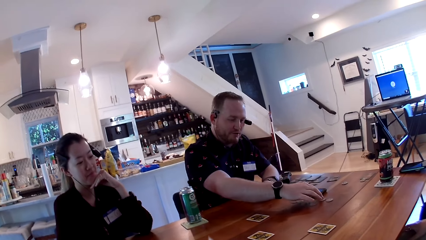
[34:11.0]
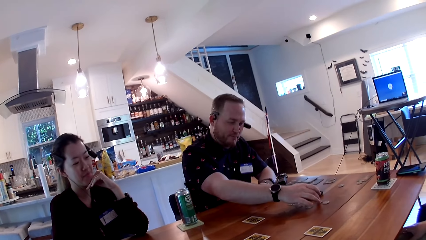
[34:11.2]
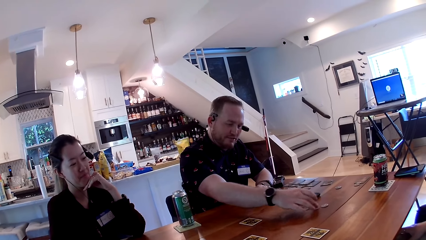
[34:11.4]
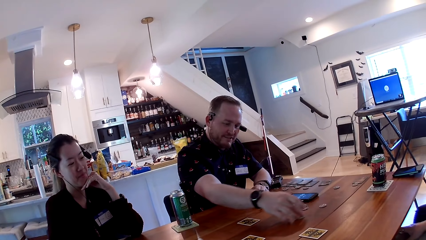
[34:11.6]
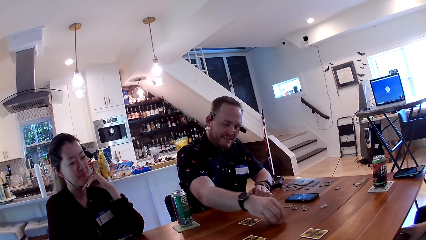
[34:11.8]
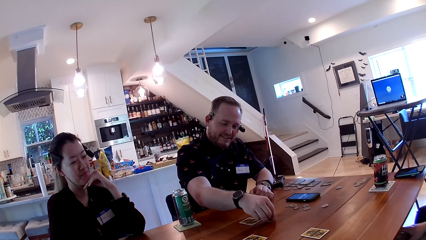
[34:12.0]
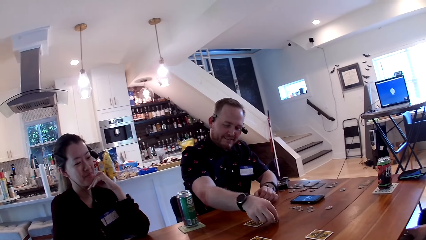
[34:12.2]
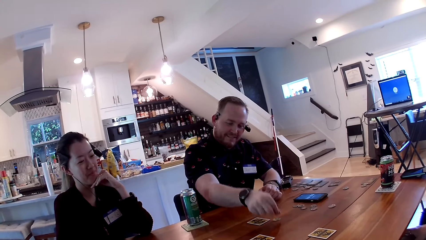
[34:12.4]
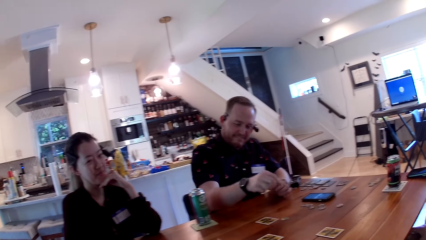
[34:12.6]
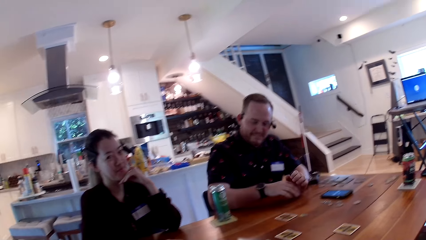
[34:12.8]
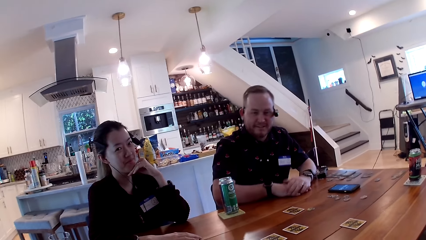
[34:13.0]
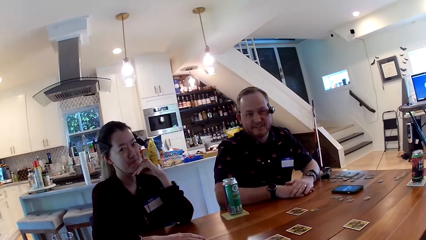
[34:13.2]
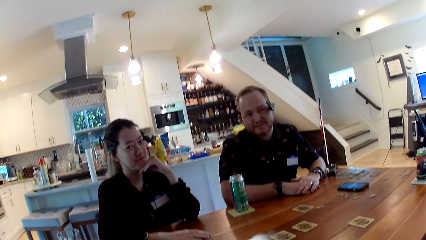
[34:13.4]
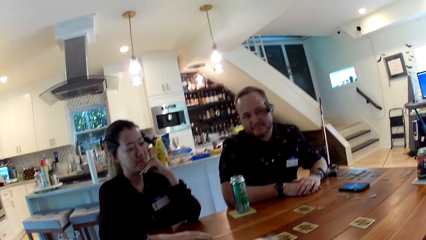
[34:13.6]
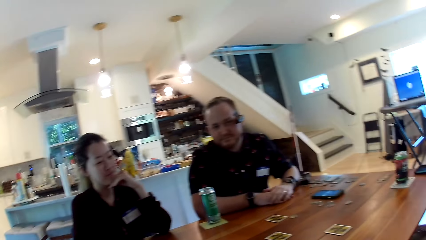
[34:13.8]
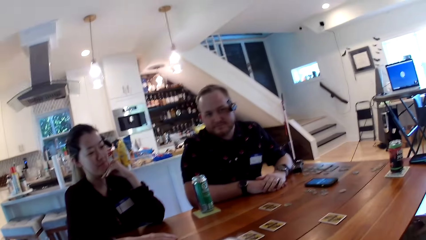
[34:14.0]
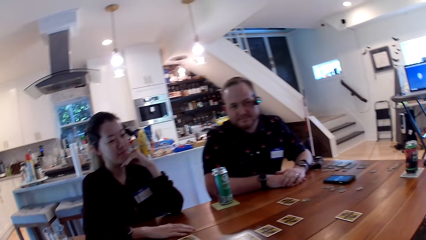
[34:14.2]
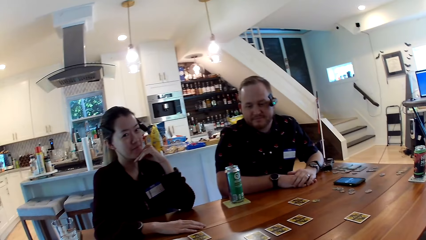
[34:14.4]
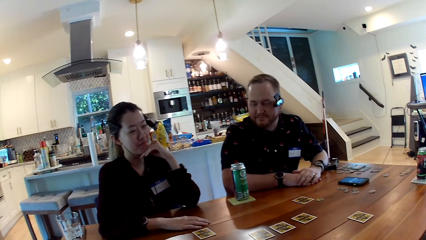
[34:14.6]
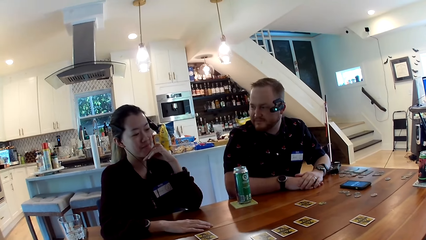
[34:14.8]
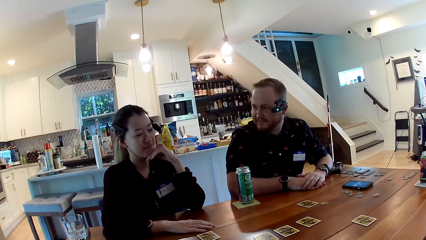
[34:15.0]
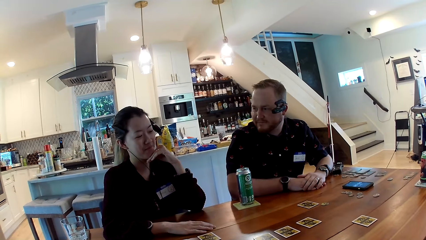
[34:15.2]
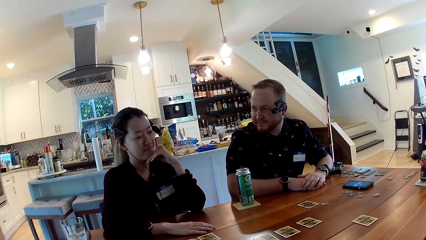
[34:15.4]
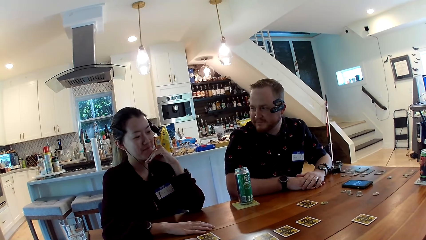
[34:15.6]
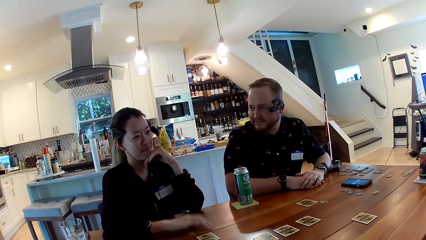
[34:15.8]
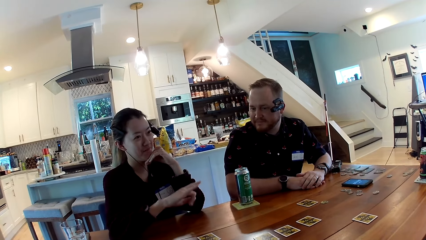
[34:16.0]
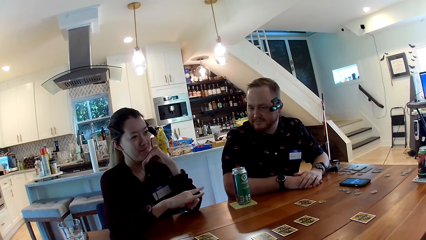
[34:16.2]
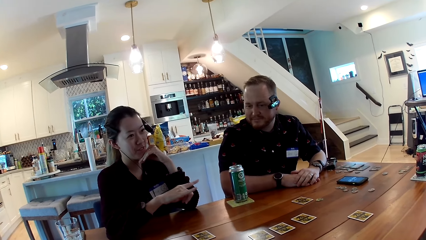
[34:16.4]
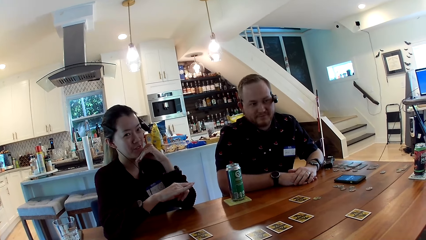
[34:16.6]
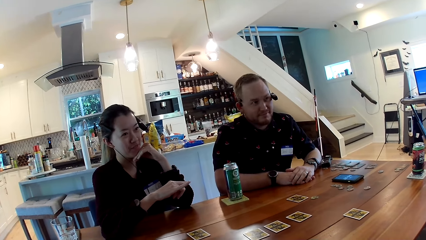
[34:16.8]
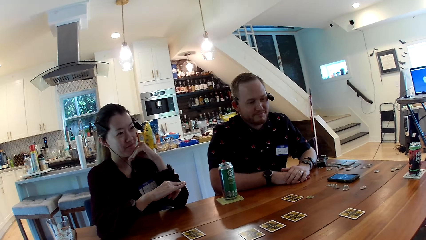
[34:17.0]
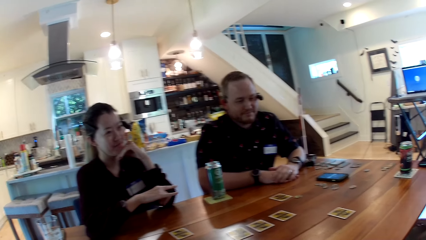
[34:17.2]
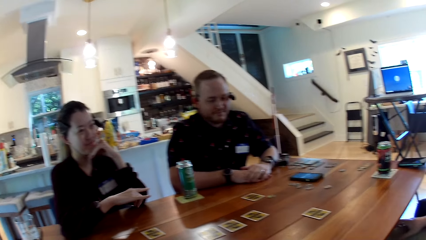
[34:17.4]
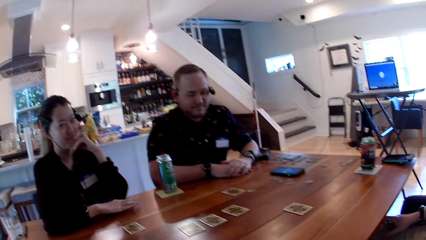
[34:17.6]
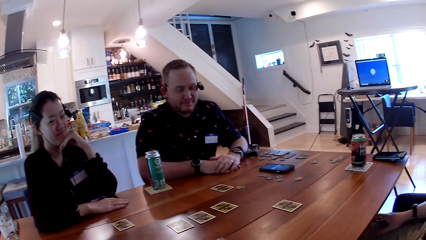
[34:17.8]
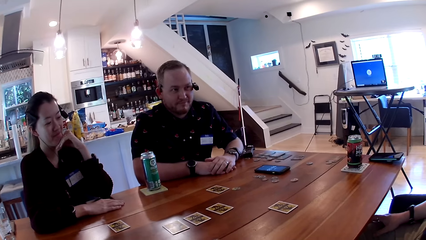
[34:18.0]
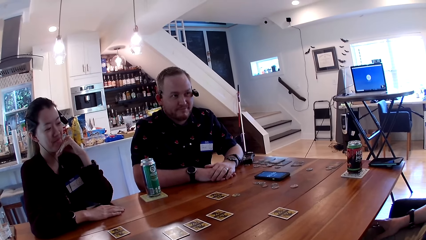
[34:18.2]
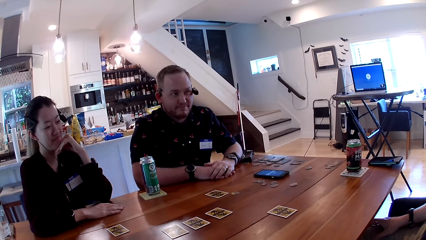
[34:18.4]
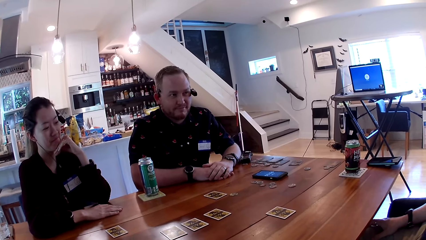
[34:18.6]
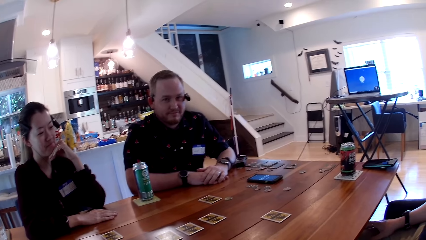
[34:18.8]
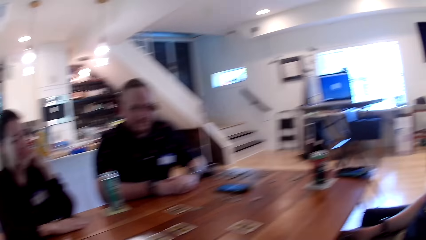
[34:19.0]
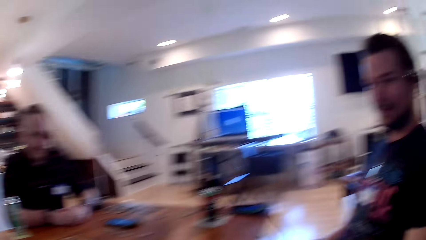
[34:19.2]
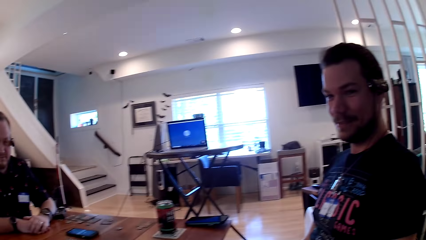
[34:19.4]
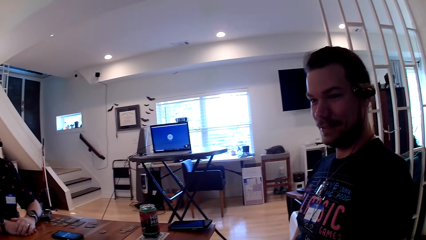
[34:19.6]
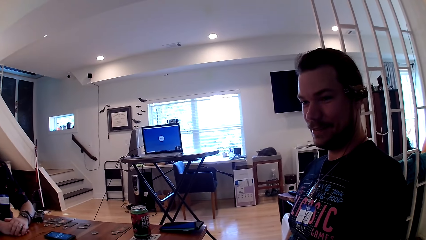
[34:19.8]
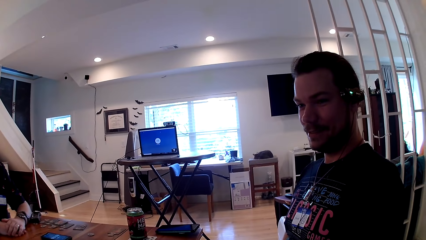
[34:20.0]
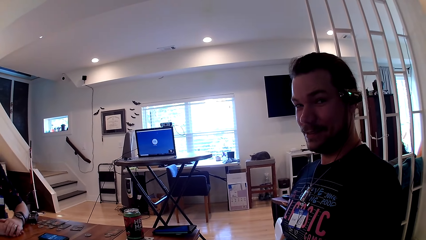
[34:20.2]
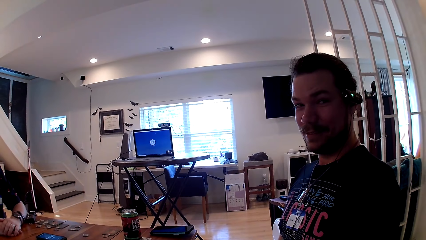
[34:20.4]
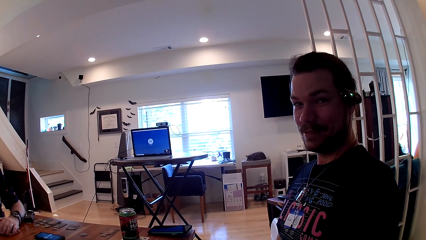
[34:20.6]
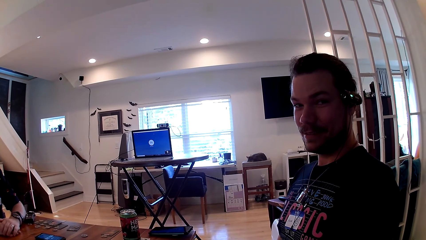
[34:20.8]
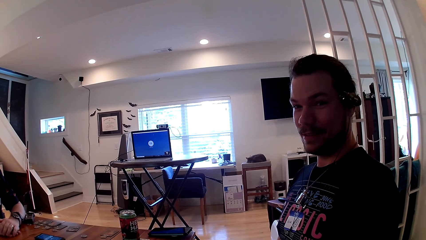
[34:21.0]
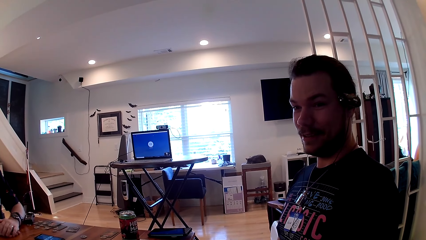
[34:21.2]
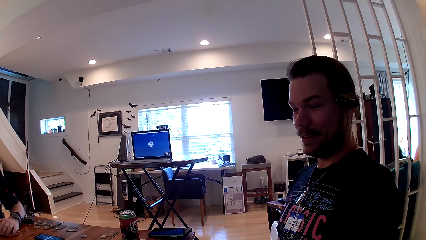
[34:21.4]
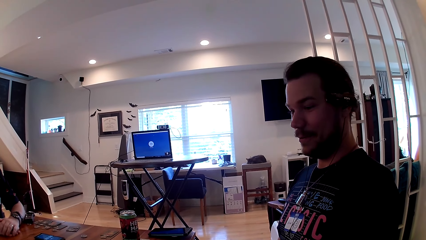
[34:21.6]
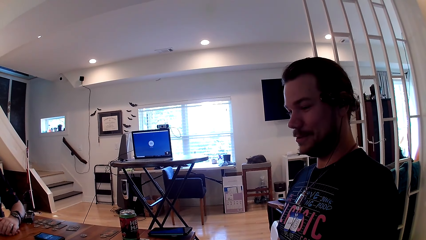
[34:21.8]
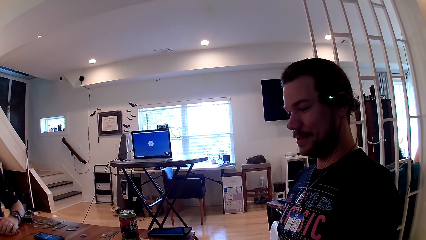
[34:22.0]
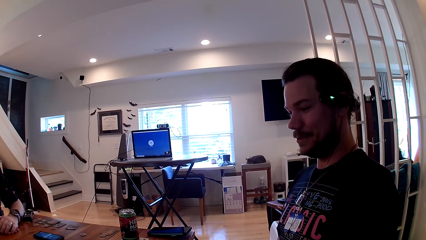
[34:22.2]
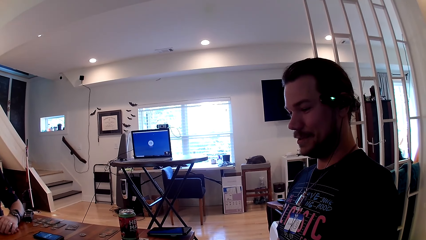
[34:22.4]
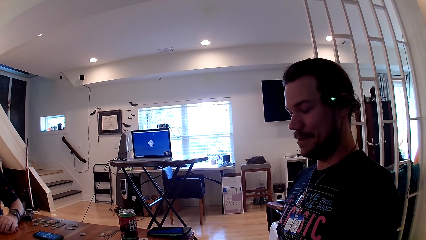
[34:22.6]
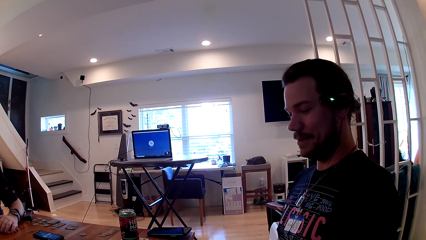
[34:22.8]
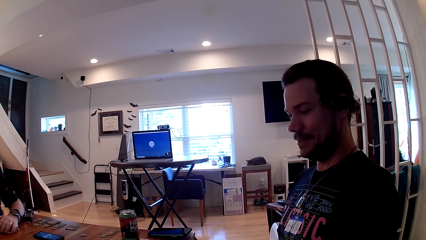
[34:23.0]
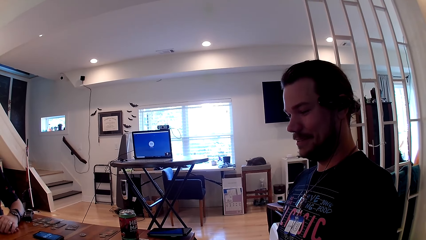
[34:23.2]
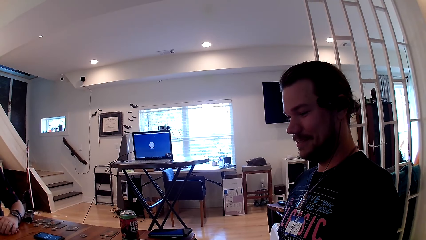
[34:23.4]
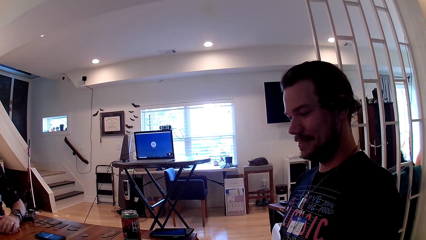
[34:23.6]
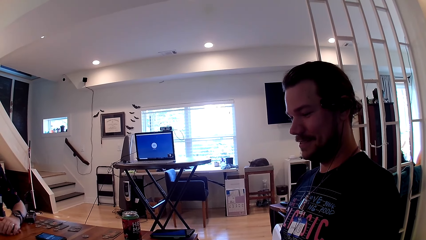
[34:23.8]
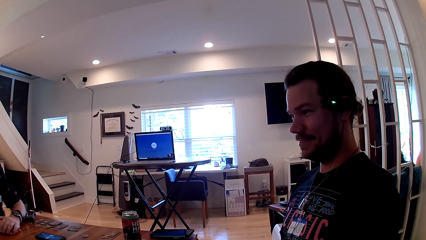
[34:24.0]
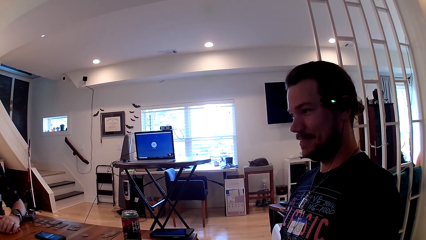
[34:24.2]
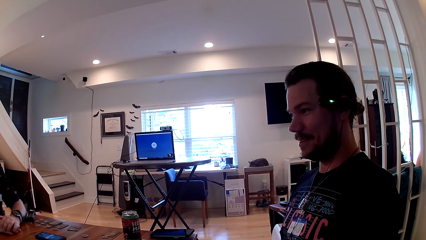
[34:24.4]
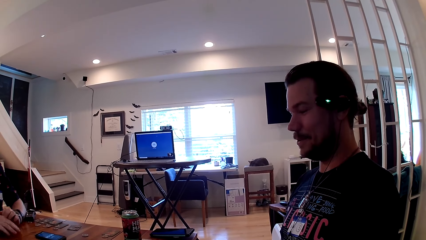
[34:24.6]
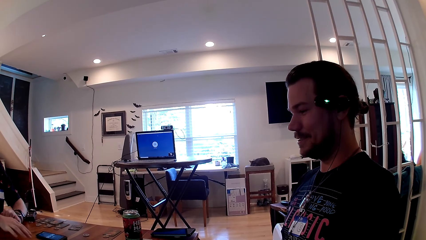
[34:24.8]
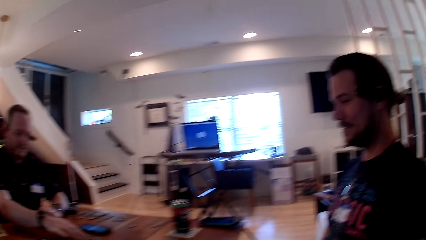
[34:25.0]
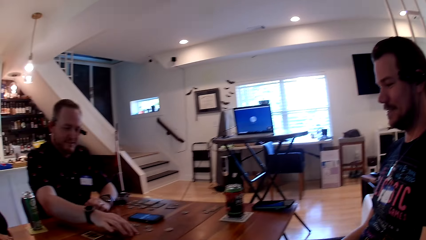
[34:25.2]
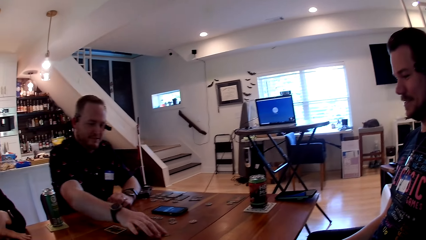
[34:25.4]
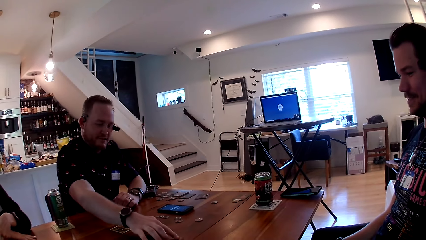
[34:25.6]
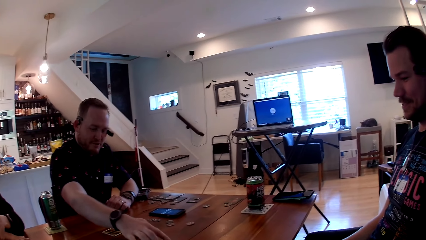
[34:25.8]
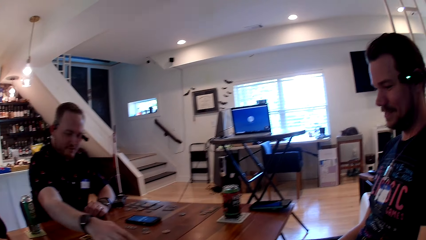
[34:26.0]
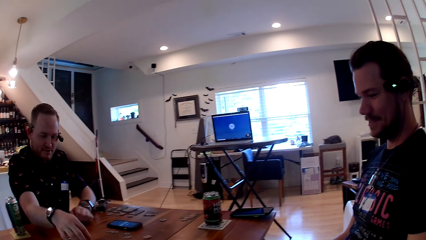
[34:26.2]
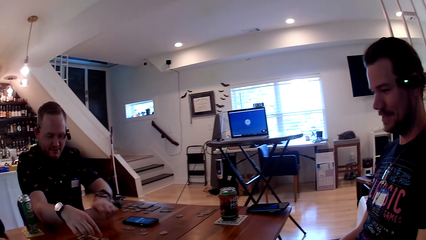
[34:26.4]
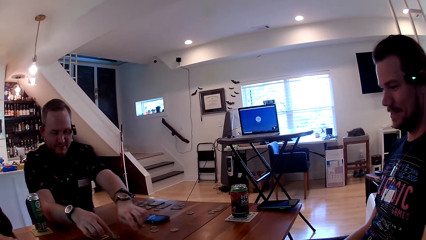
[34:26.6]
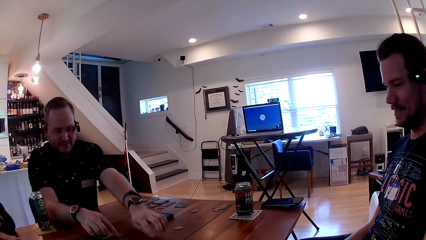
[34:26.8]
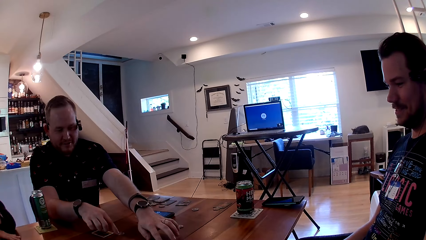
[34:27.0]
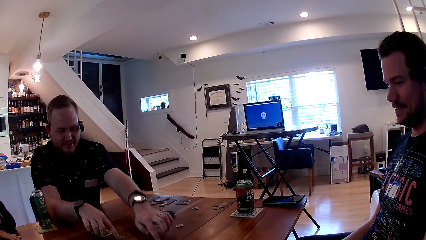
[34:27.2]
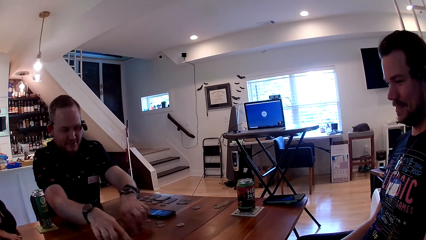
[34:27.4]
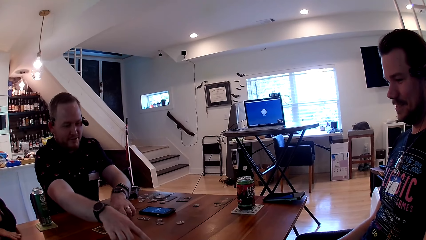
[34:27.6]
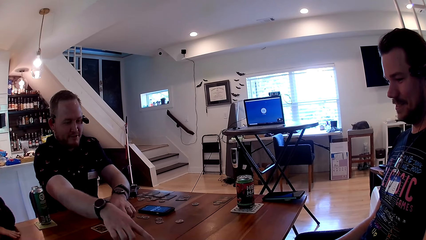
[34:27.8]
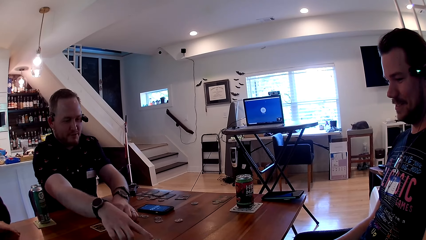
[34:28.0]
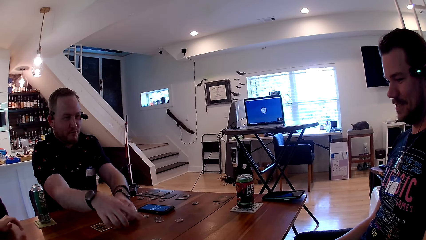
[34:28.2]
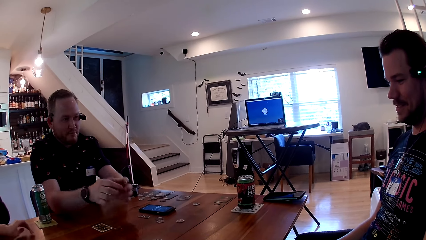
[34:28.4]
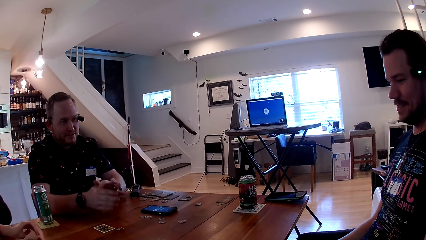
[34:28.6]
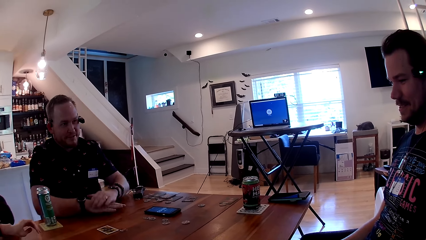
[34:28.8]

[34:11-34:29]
A man picks up a coin with his right hand. The camera wearer talks with the man and a woman. They look around. The woman interacts with another man. The camera wearer talks with the first man and the woman. They interact with the other man. They look around. The first man interacts with the other man. The first man moves the coin with his right hand. The camera wearer looks around. The first man moves coins with his hands and swaps cards.
